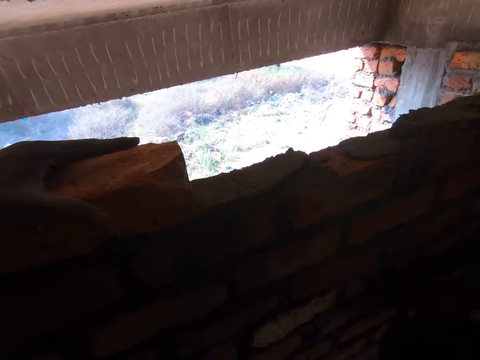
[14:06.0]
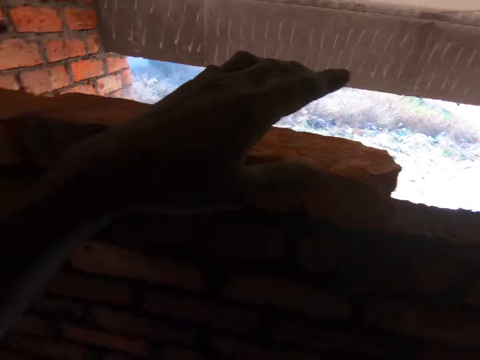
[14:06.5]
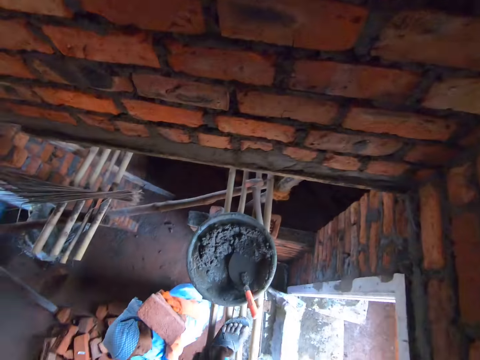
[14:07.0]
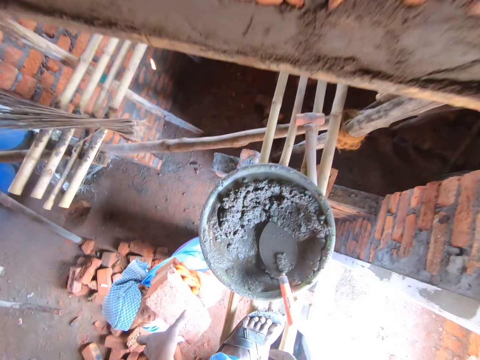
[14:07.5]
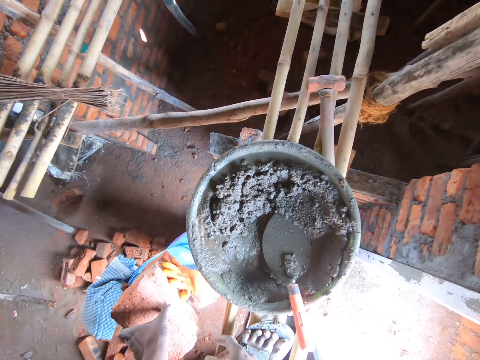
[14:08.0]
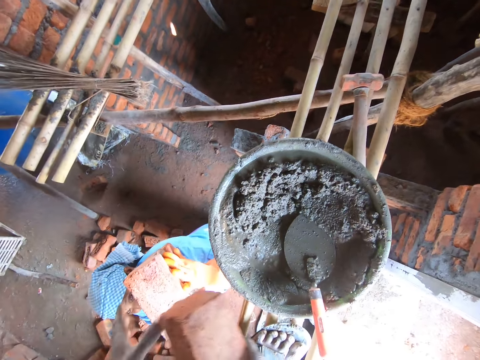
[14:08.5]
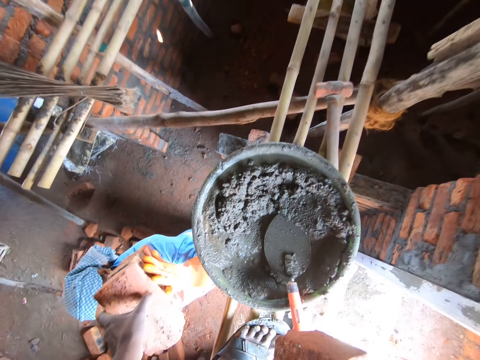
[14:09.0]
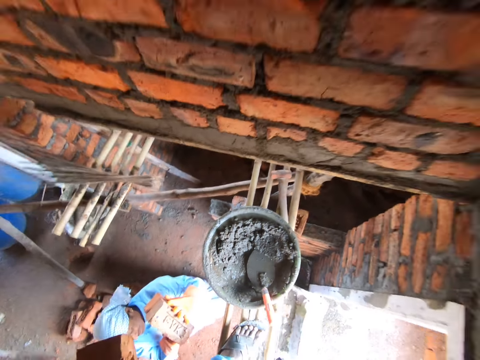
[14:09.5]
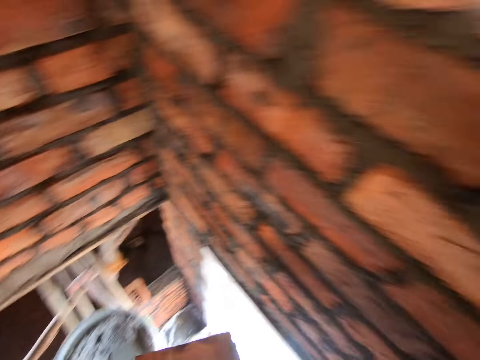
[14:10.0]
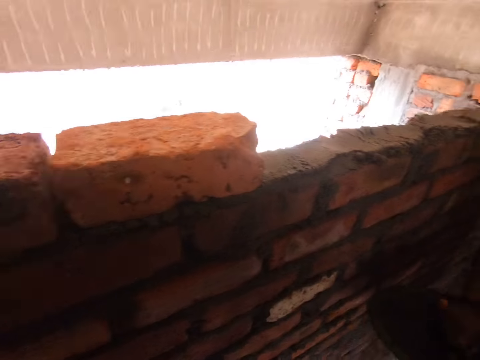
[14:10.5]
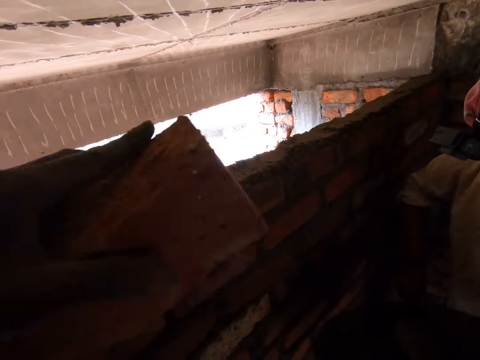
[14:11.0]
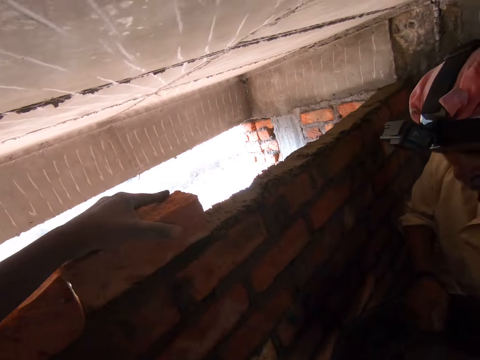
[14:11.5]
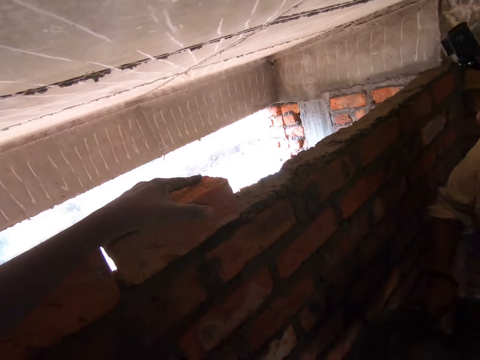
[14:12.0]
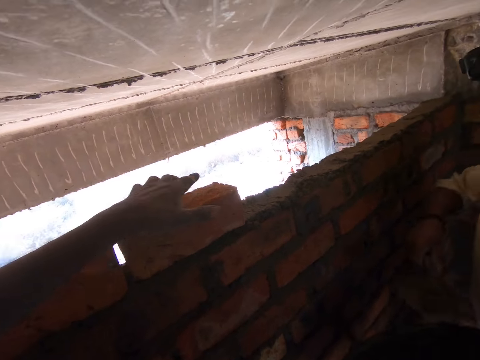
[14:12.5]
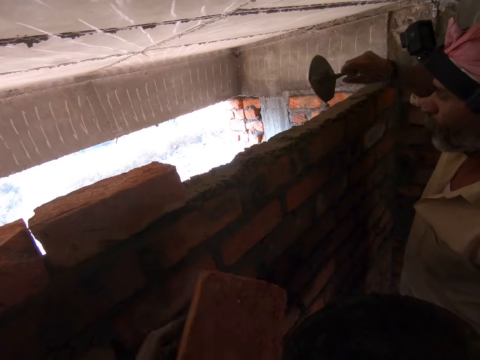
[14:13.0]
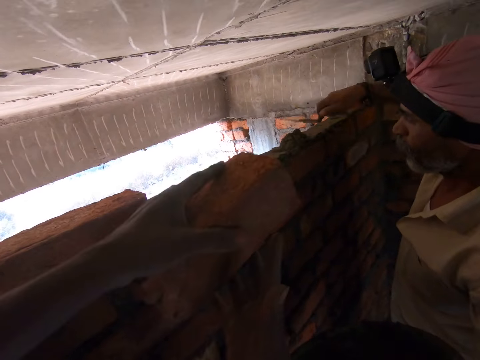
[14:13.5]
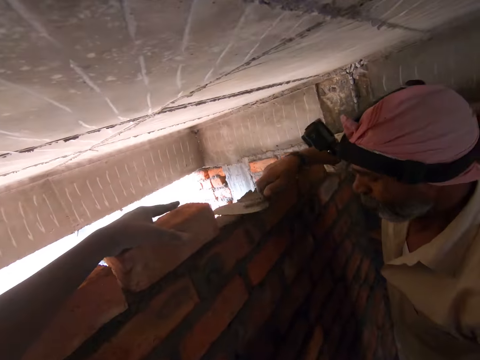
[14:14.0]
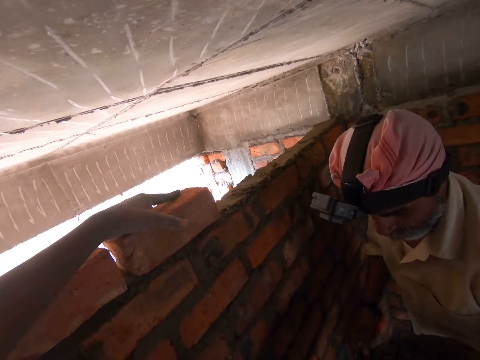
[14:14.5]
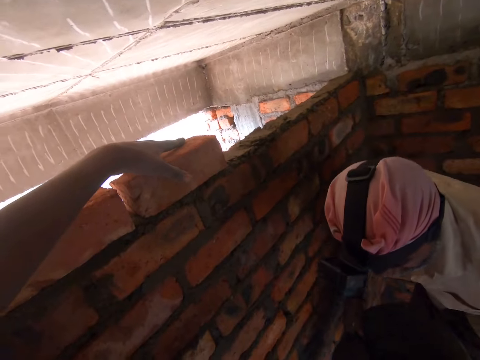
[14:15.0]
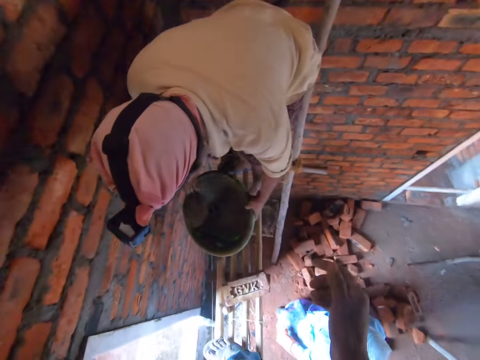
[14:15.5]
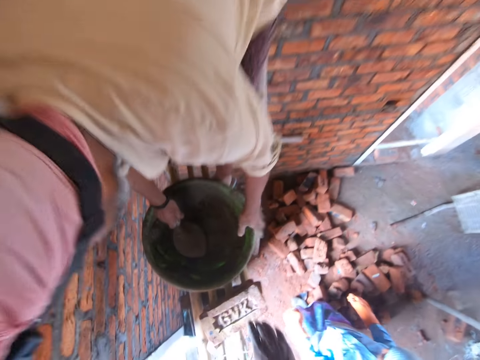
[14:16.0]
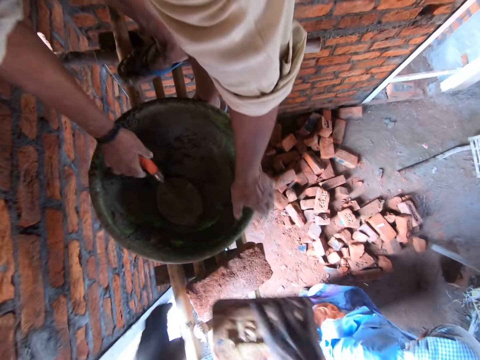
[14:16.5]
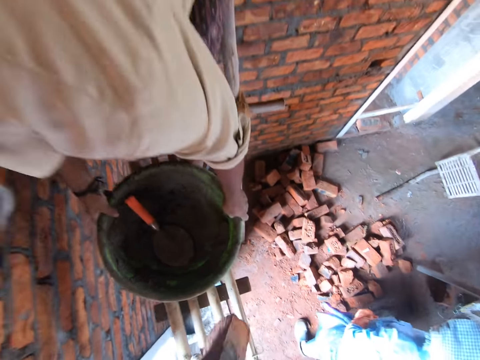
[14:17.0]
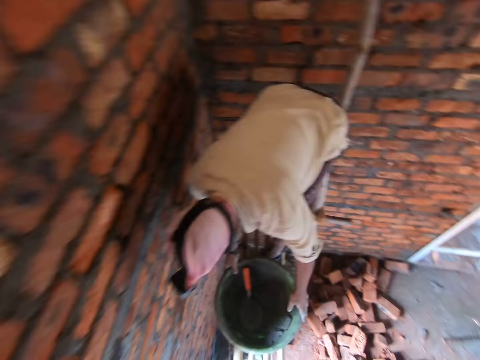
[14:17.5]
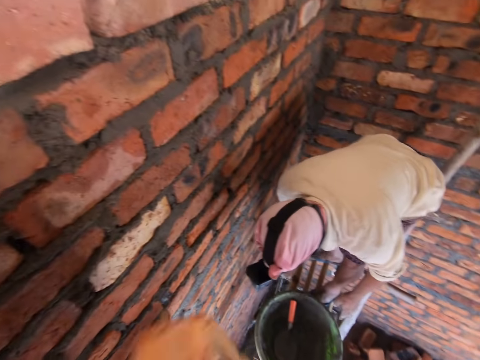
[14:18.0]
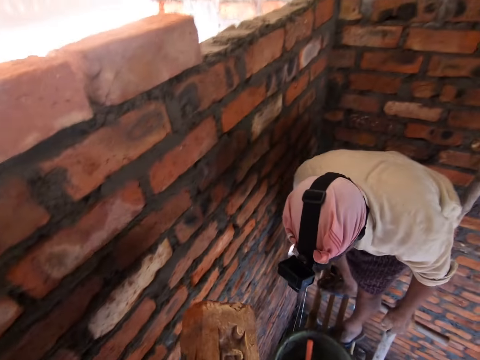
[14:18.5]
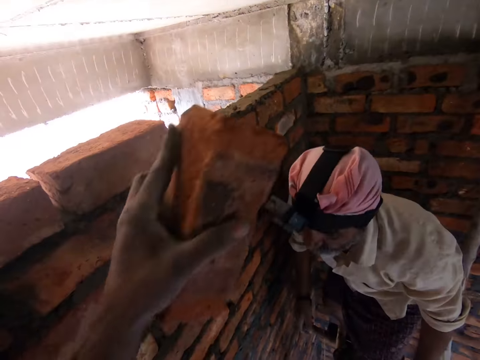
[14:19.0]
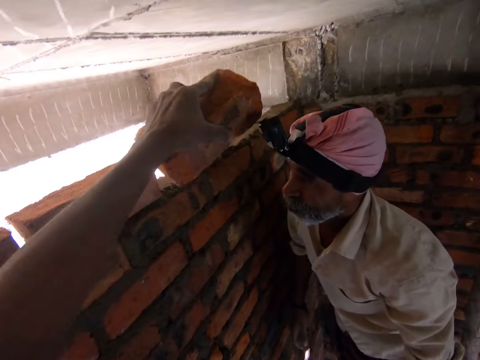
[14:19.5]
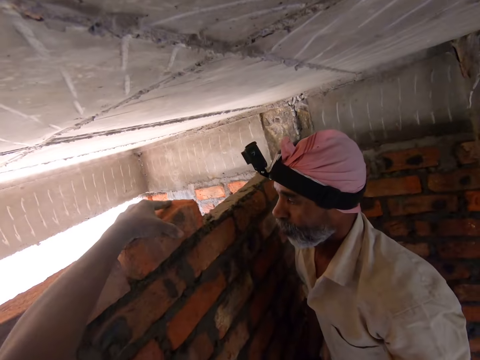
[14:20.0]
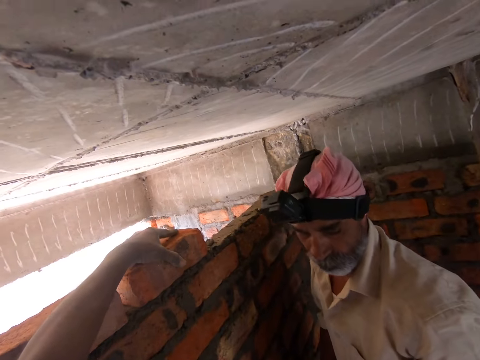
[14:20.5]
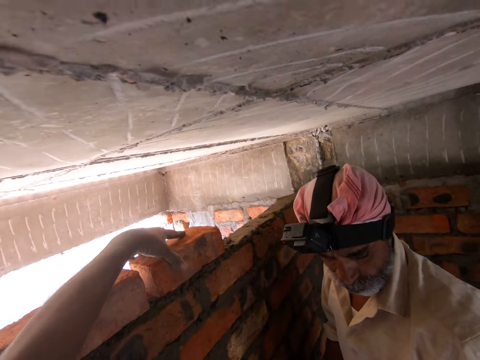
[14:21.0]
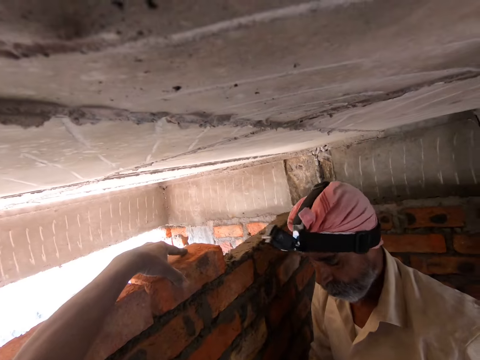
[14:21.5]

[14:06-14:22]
The camera wearer reaches for the bricks. He picks up a brick from a man. He places the brick in his right hand. He picks up another brick and stands up. He places the brick on the cement on the wall. The man fetches cement with the trowel. The camera wearer holds the brick with both his hands. The man places cement on the bricks with the trowel, and spreads cement on the bricks with the trowel. The camera wearer places the brick on the cement. The man bends towards the platform, and places the basin on the platform. The camera wearer reaches for the bricks. He picks up another brick on the wooden rails with his right hand. He picks up the brick with his left hand. He stands up. The man stands up. The camera wearer places the bricks on the cement on the wall.

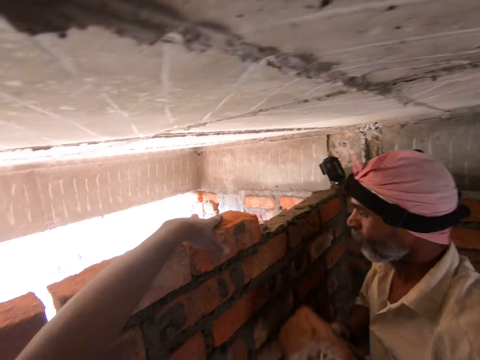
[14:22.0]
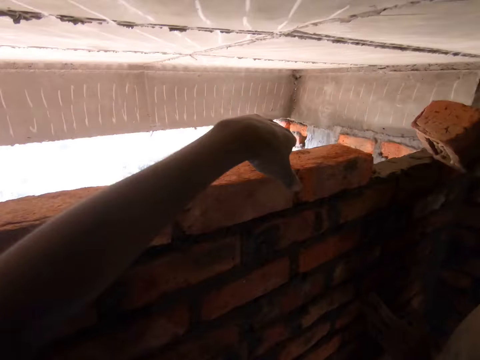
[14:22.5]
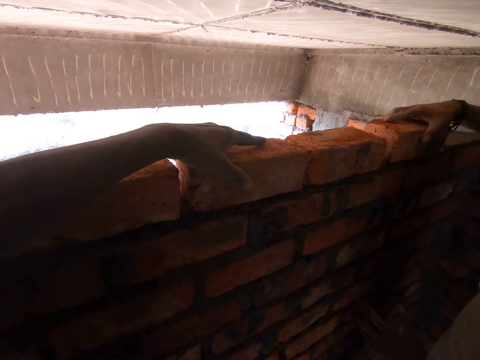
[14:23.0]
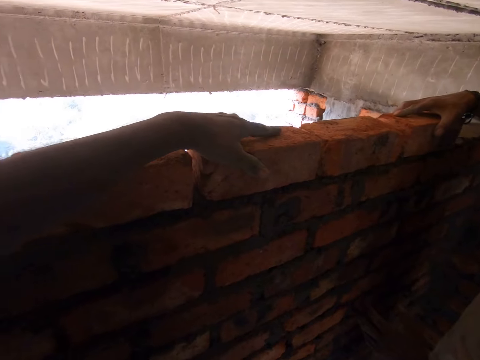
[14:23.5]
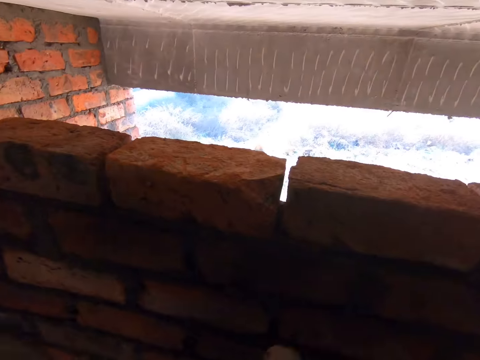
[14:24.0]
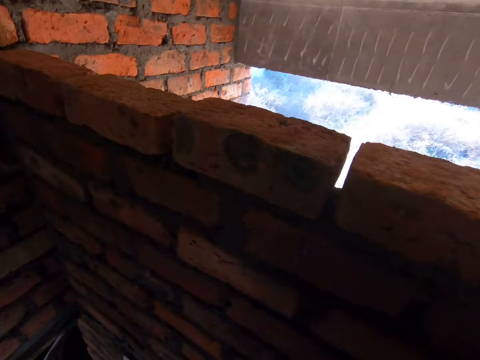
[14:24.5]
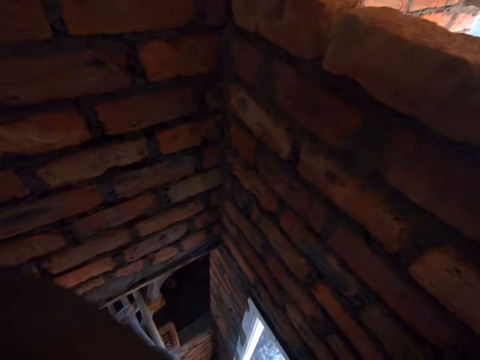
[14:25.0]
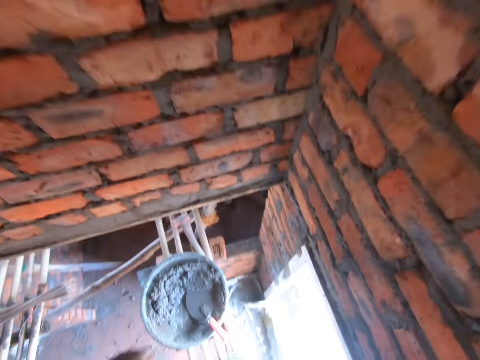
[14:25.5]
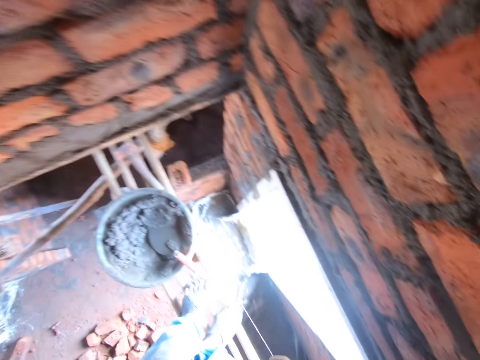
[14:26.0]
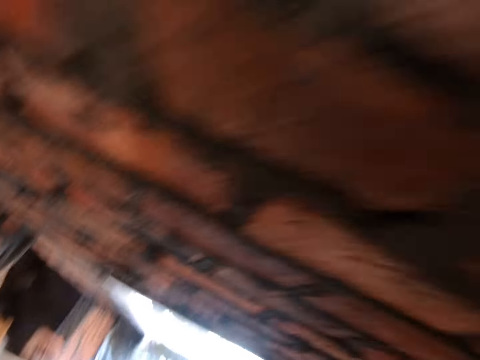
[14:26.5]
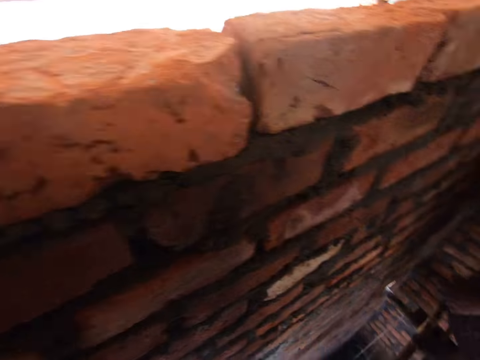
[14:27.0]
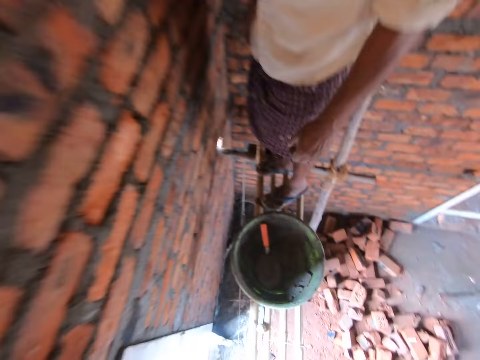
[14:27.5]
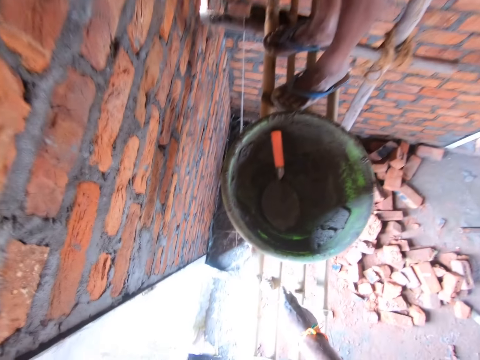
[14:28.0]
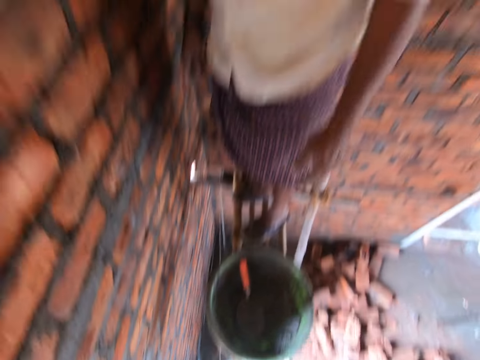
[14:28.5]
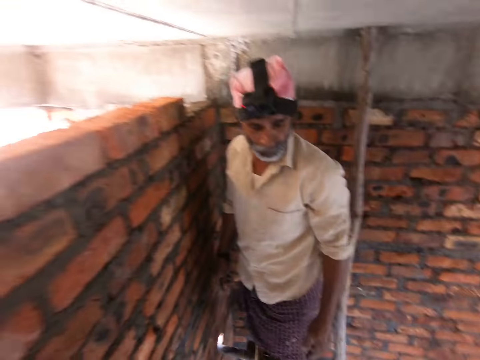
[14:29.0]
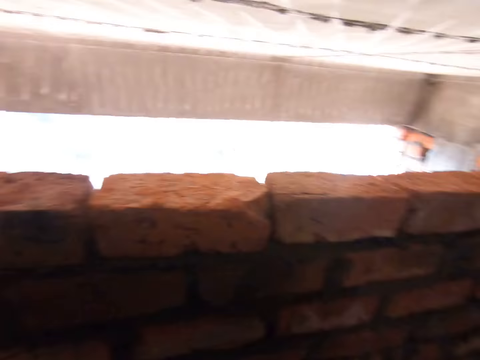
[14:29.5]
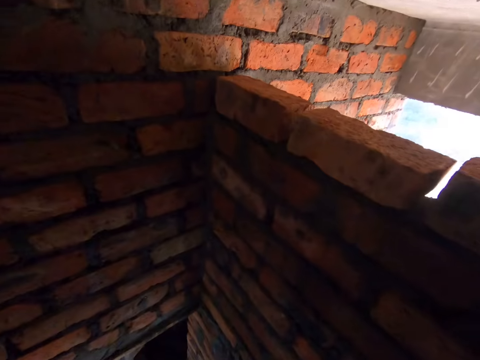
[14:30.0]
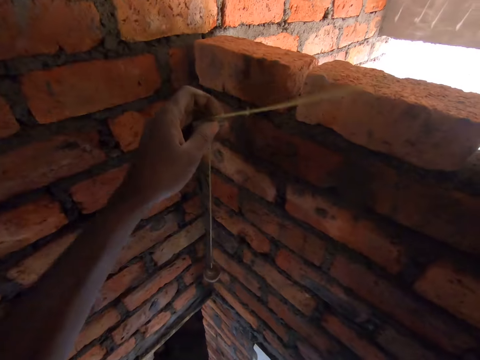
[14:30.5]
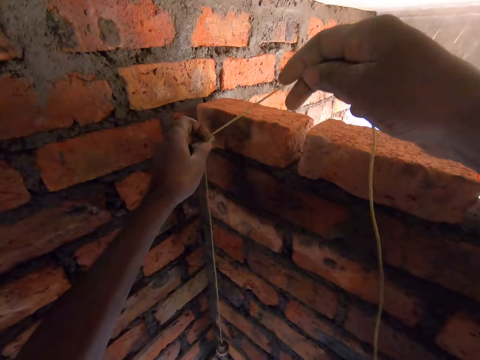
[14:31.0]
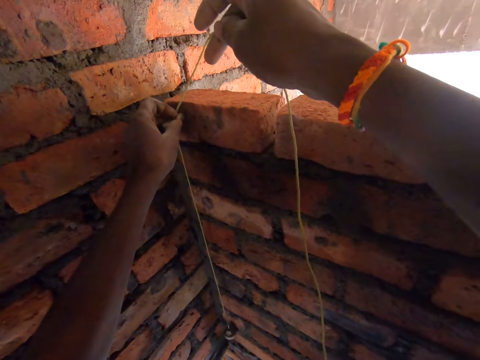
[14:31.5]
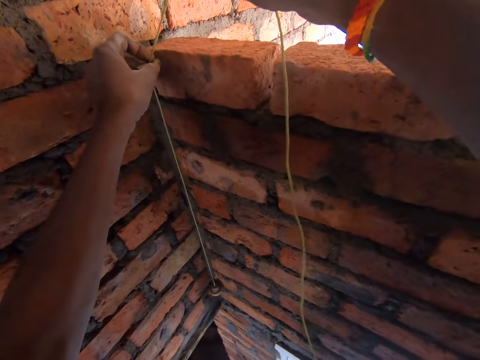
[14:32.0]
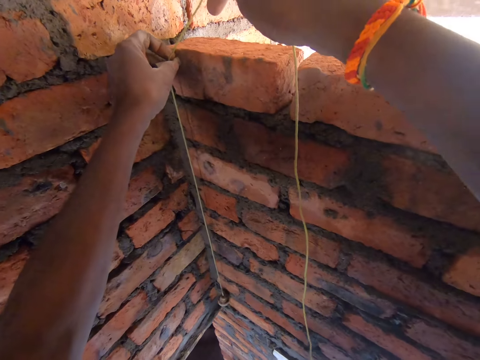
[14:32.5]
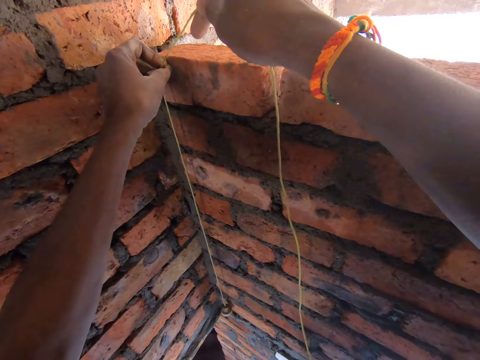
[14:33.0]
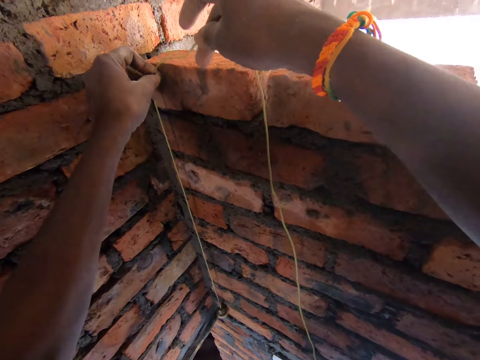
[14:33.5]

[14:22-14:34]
A man places the brick on the cement. The camera wearer looks around. They bend towards the platform. They talk to the man. They stand up. They pull up a spindle thread. They hold the plumb bob against the wall. They measure the brick wall with the plumb bob.
